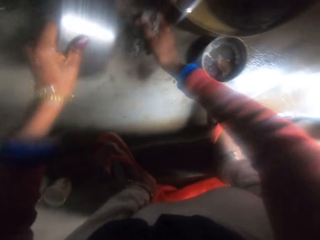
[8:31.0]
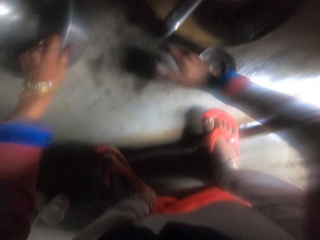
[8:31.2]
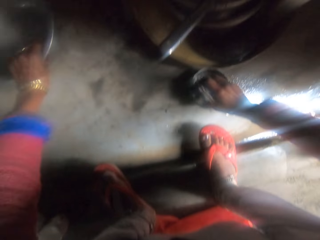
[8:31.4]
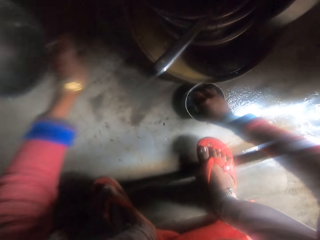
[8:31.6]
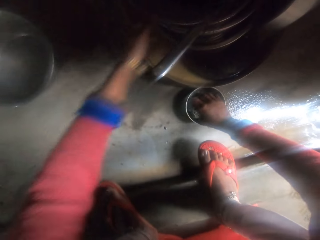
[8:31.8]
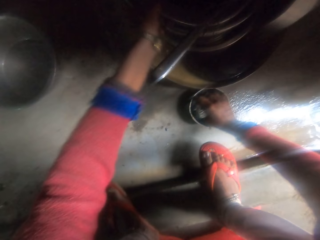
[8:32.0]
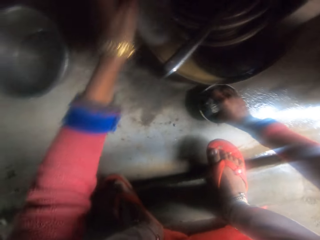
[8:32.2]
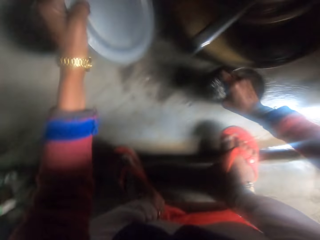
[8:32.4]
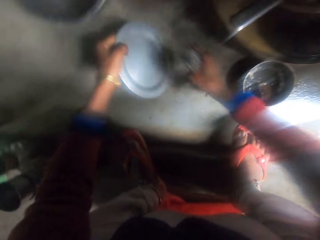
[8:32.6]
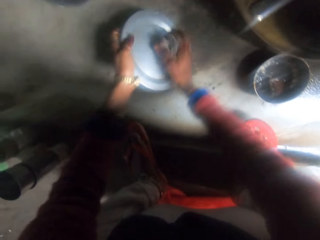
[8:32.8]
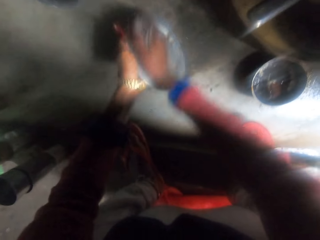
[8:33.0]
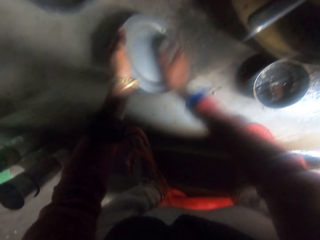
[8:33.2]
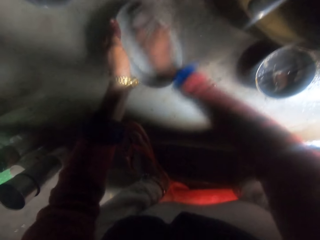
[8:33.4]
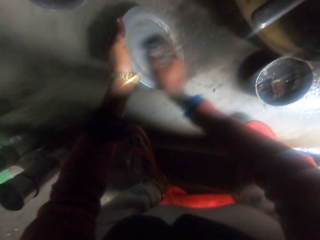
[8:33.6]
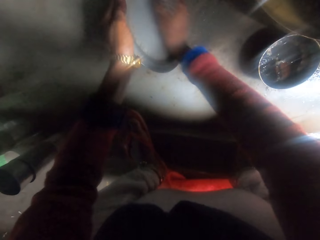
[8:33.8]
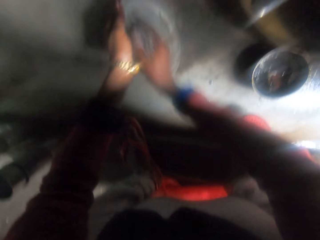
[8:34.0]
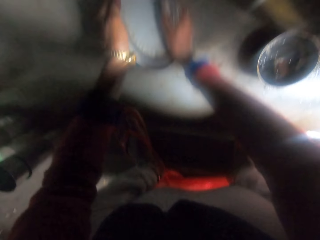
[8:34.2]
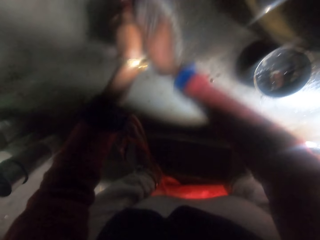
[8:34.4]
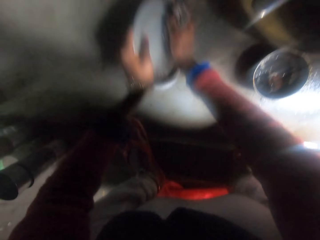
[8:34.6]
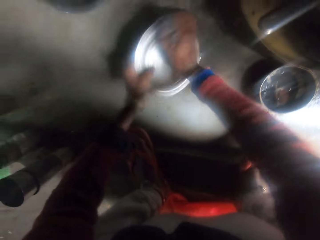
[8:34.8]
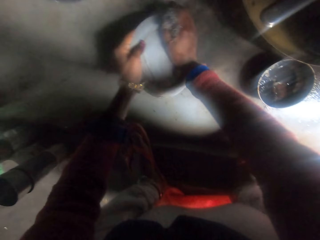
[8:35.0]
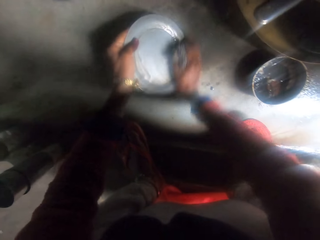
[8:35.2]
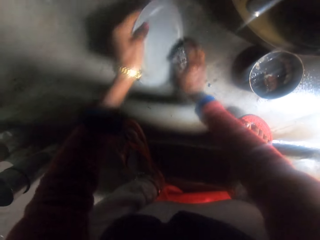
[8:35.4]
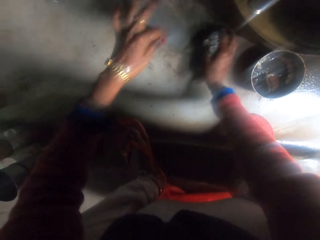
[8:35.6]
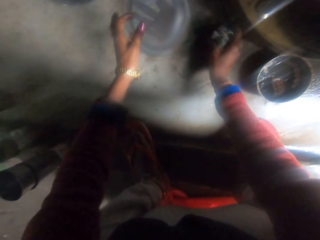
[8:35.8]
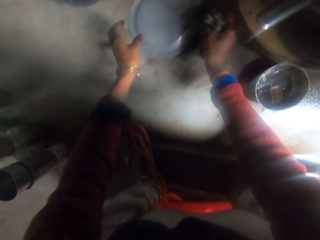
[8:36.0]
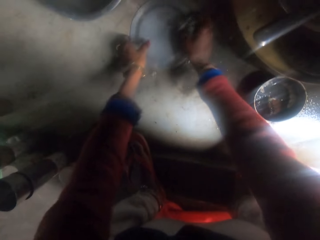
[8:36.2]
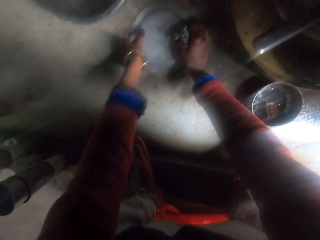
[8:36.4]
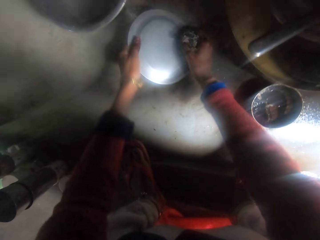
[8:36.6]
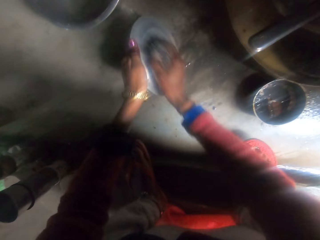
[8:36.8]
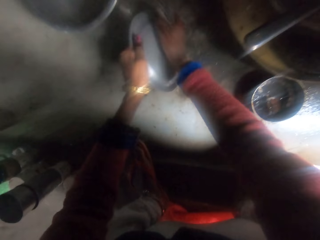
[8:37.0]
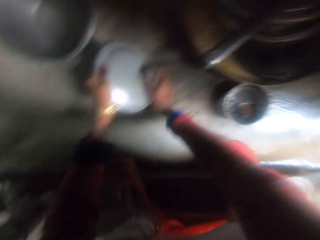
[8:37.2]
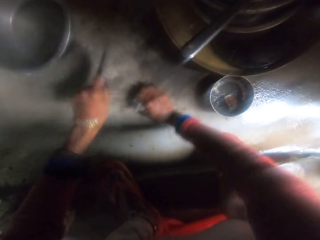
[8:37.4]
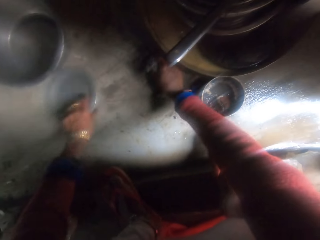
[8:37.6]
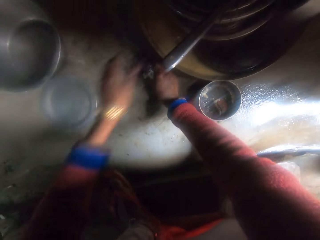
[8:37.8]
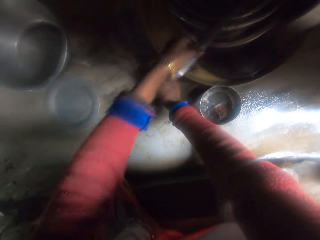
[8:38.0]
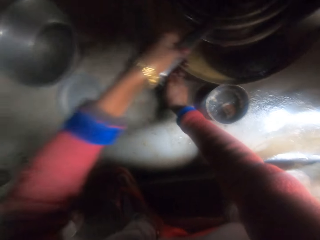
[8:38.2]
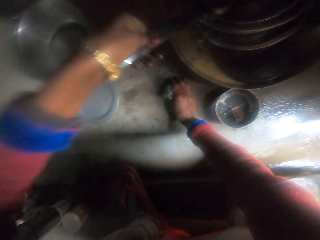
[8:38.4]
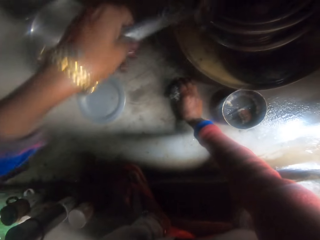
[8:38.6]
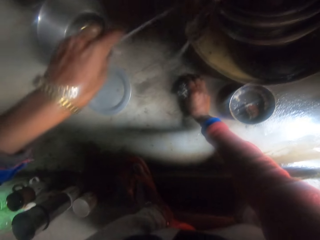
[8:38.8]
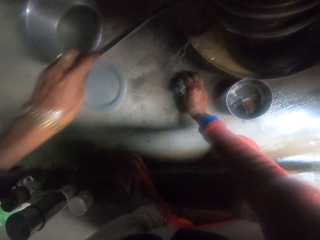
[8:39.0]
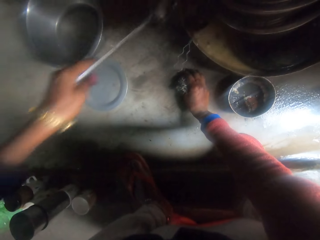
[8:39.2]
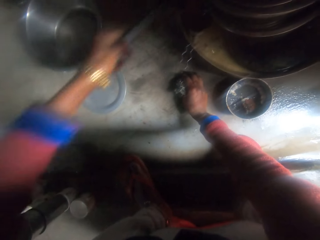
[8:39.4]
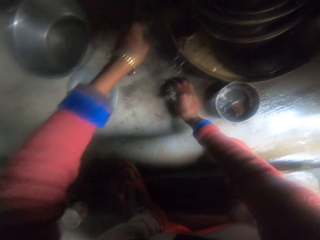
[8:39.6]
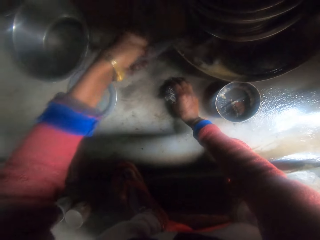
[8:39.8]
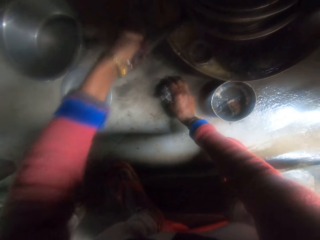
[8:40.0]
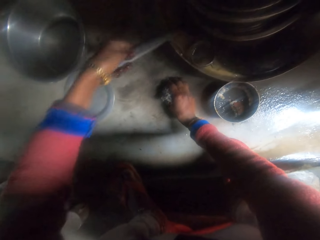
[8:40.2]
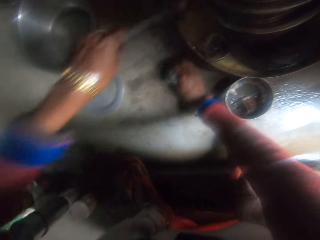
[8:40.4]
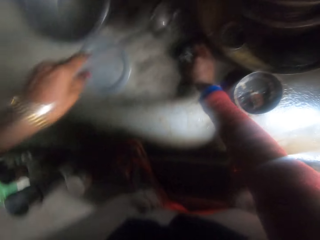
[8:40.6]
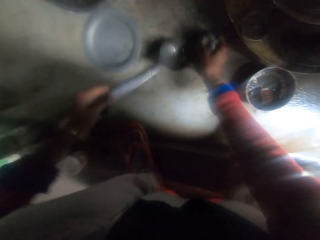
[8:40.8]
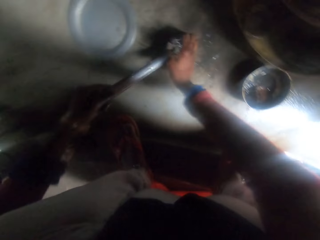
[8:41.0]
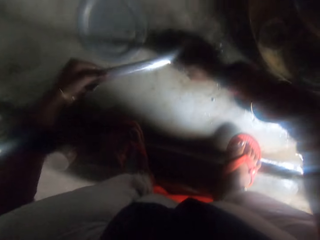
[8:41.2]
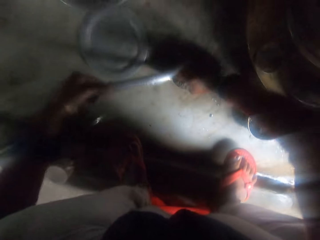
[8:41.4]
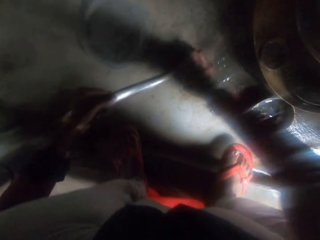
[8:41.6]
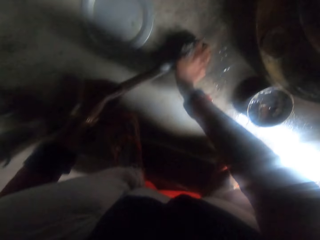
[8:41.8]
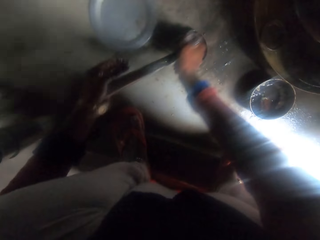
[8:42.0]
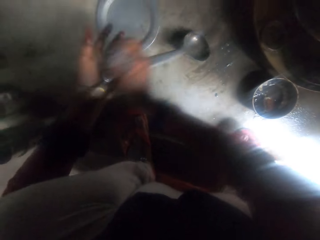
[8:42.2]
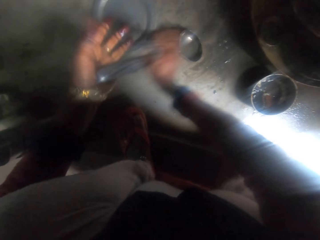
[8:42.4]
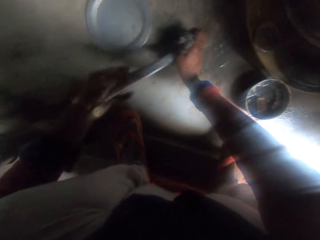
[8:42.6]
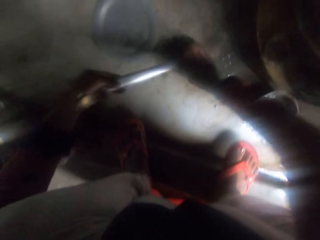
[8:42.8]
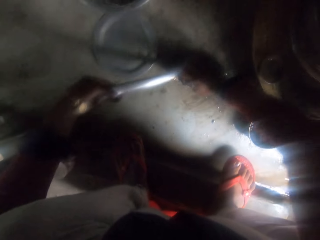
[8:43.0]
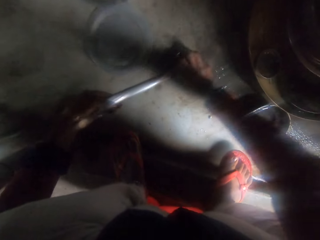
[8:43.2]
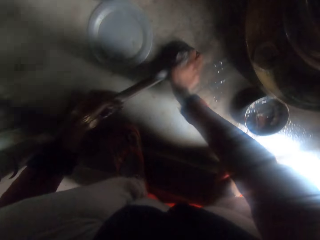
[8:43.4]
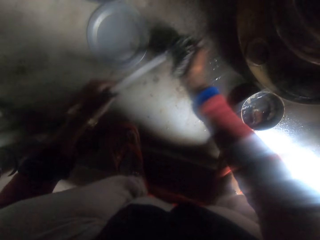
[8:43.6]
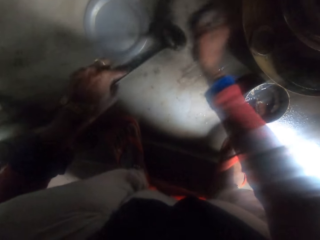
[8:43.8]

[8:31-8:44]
The camera wearer drops the pot on the floor. She puts the iron sponge in the bowl with ashes on the floor. She puts her hand in a tin. She picks up a pot cover or lid from the pile of pots. She washes the pot cover with the iron sponge. The lid falls. She picks up the lid and scrubs the lid. She drops the cover on the floor. She picks up a cooking spoon or serving spoon from the pile of pots. She pulls the serving spoon. She washes the cooking spoon with the iron sponge.

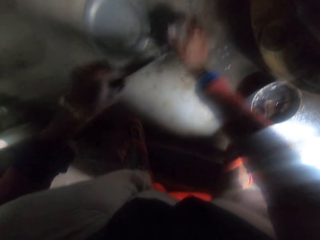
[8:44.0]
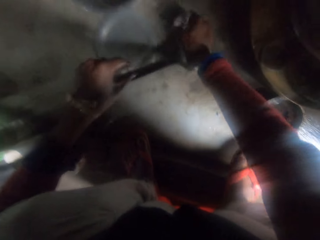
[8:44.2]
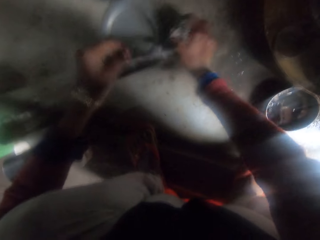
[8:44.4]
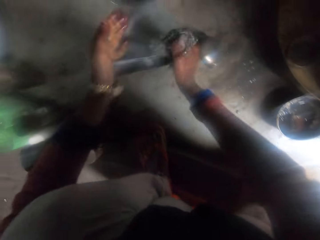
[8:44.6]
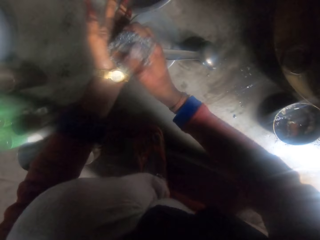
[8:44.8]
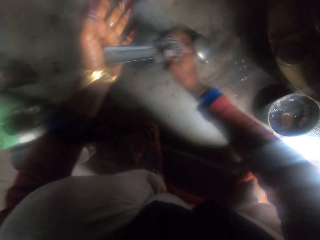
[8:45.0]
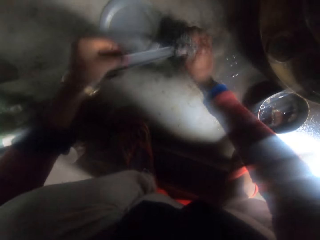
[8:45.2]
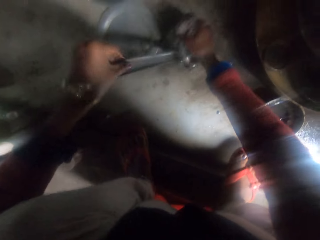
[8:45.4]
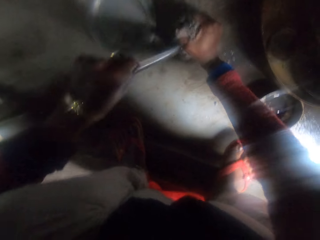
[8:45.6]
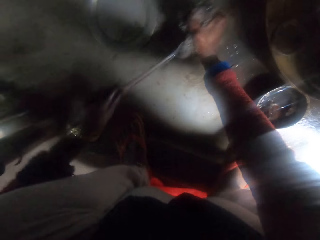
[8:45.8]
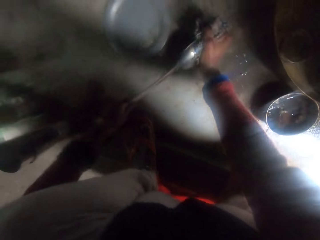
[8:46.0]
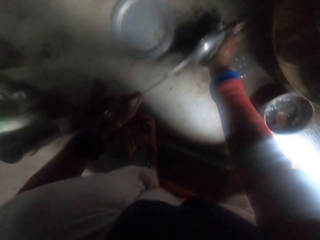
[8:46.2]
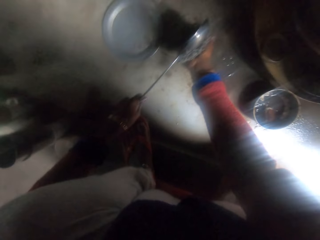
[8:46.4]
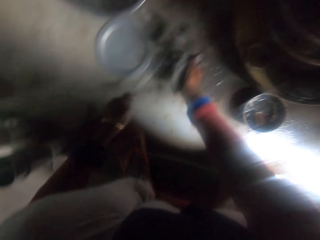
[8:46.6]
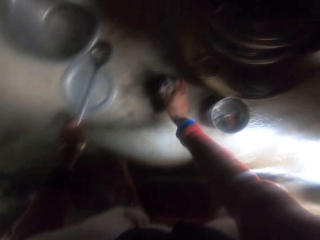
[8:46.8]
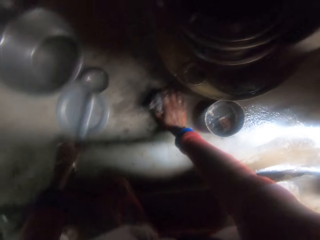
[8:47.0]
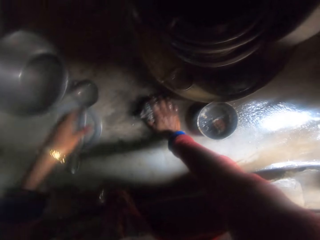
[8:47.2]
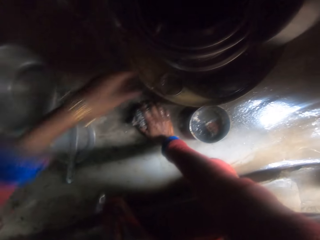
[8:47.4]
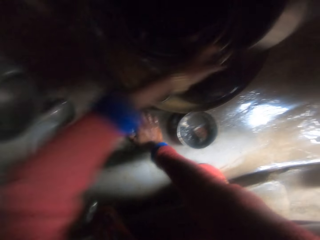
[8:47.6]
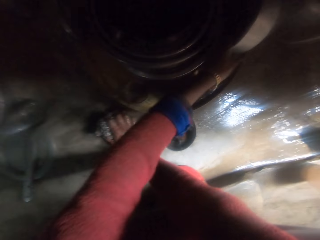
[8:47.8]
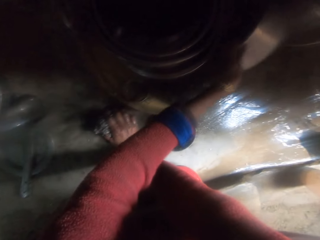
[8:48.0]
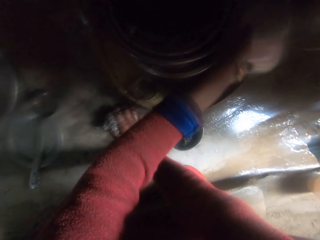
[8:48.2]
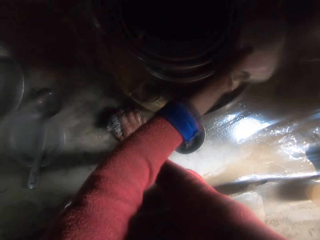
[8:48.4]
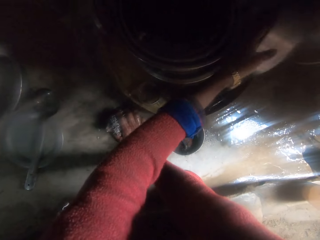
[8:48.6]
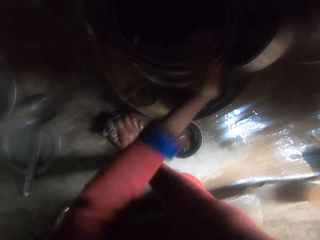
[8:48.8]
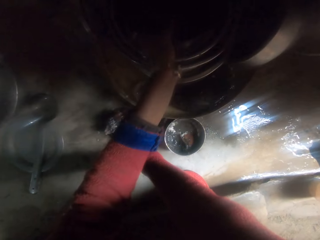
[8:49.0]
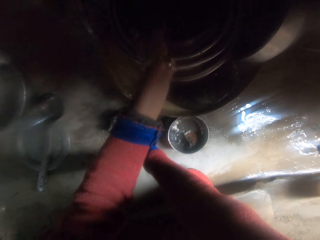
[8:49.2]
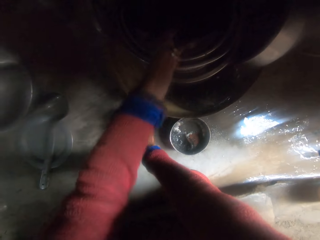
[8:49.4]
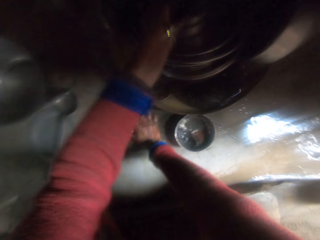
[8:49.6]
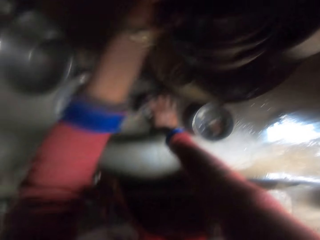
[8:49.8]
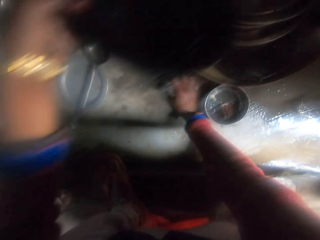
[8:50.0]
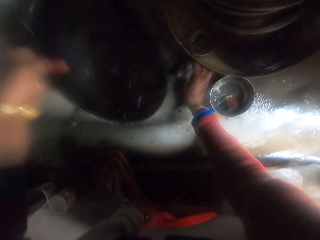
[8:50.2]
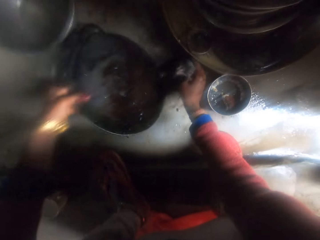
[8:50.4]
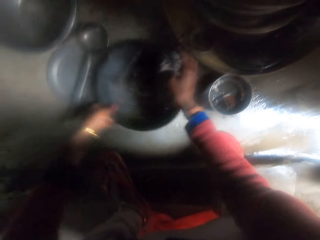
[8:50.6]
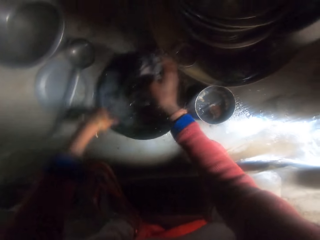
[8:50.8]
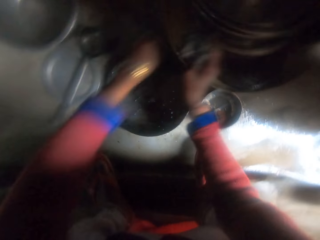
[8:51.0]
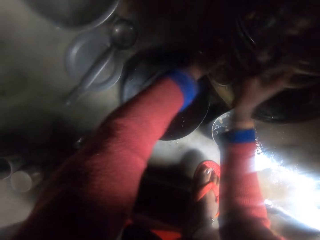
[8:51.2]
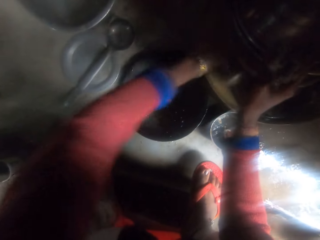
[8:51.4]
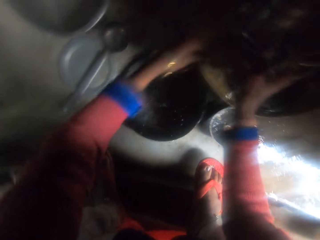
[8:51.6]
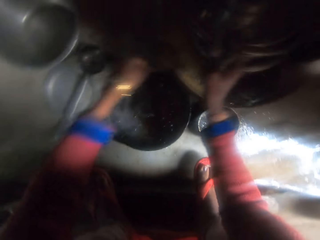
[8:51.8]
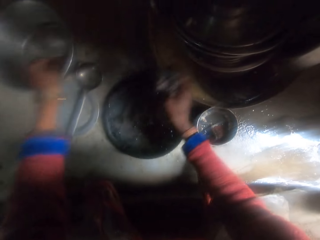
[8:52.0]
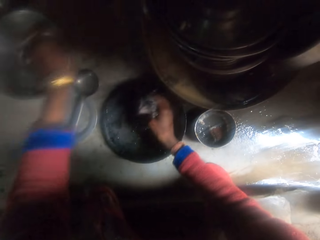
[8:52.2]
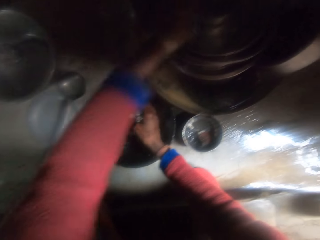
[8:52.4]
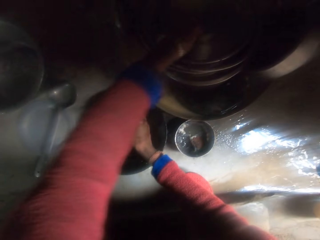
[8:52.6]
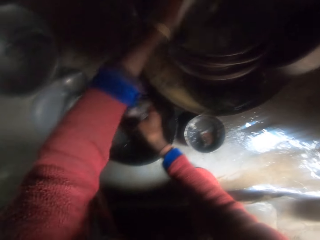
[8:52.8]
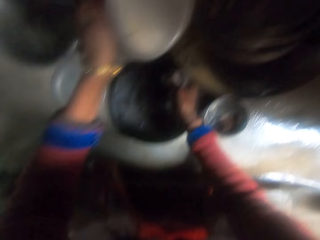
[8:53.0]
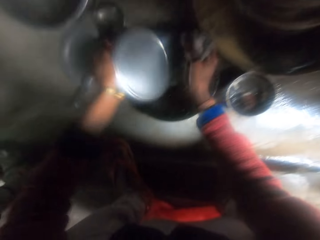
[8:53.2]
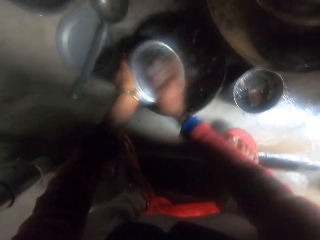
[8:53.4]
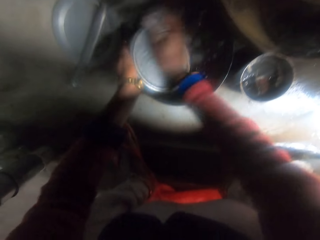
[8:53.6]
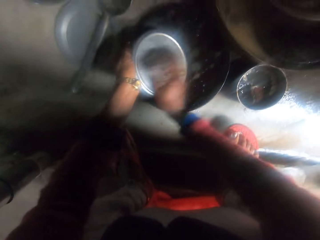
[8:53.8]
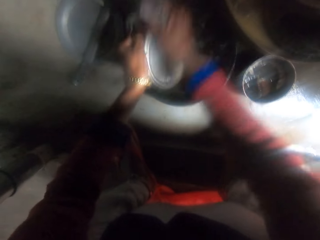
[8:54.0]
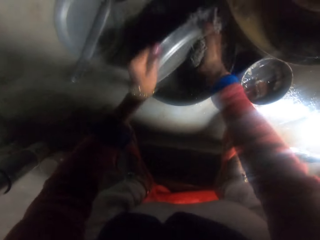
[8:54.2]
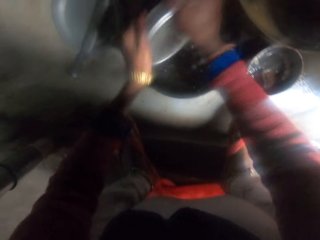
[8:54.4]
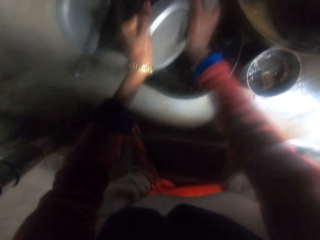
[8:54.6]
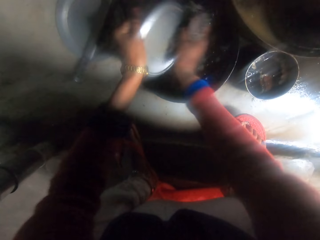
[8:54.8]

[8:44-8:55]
The camera wearer turns a serving spoon. She washes the serving spoon. She drops the cooking spoon on the floor. She holds a scrubber. She stretches her hand. She pours water from a pot on the pile of pots. She holds a cooking pot. She picks up a pot cover or cooking pan from the pile of pots. She drops the pot cover on the floor. She picks up a spoon from the pile of pots. She drops the spoon in a pot on the floor. She picks up another pot cover from the pile of pots. She washes the pot cover with the iron sponge.
